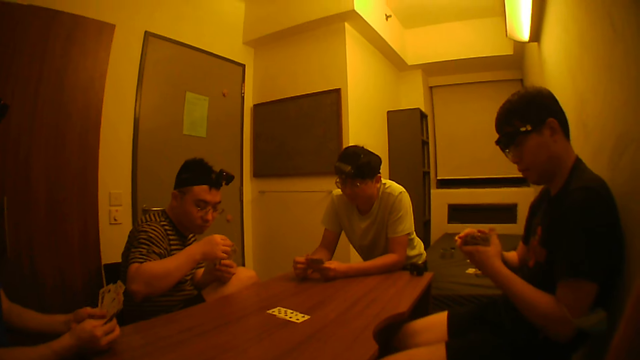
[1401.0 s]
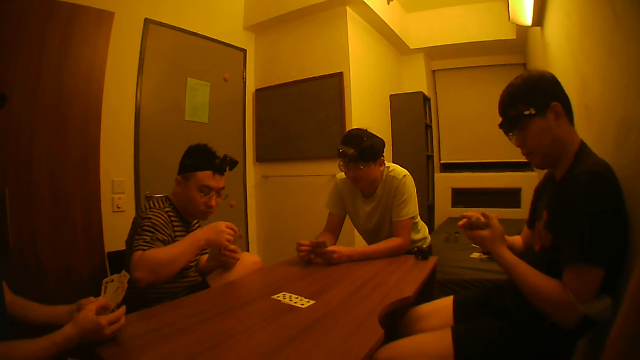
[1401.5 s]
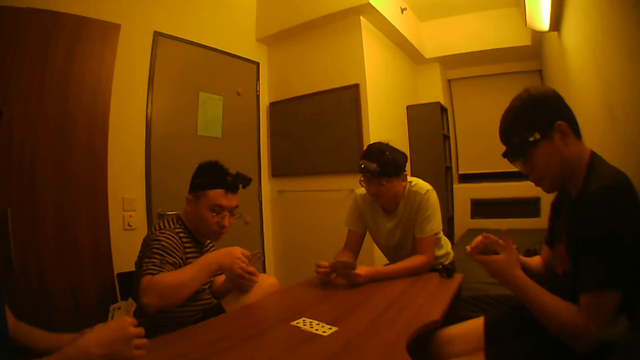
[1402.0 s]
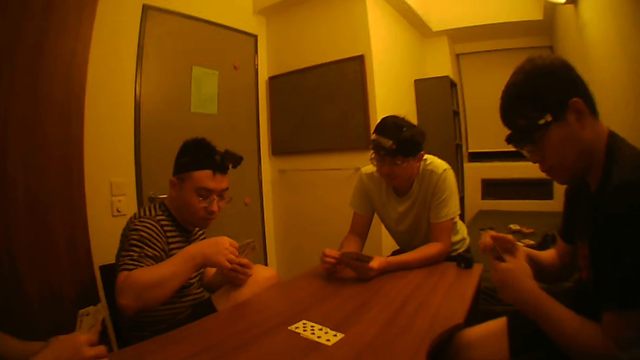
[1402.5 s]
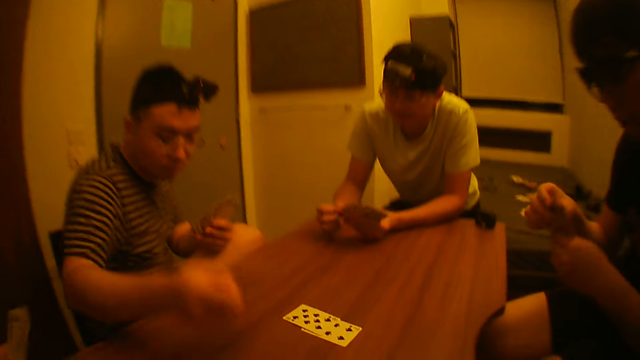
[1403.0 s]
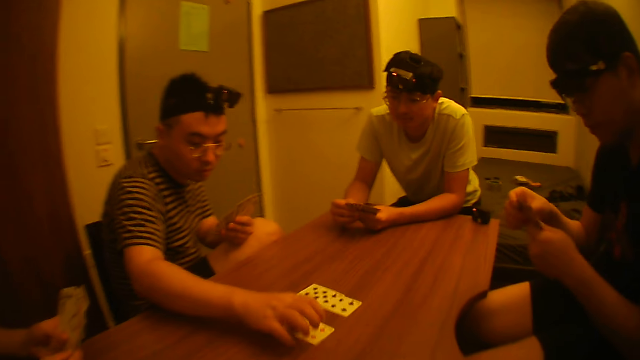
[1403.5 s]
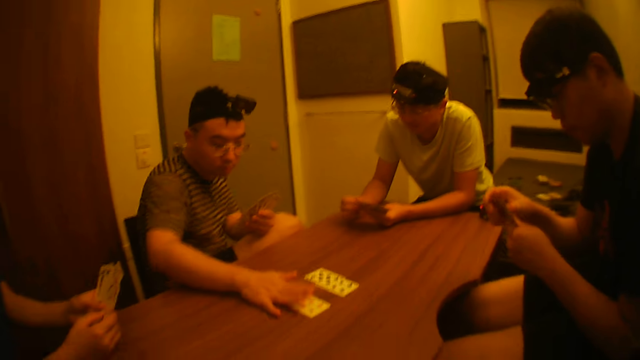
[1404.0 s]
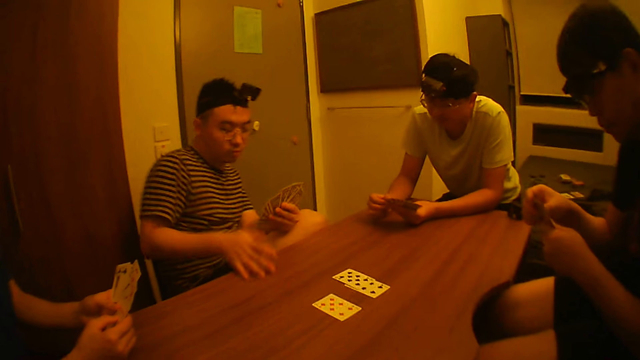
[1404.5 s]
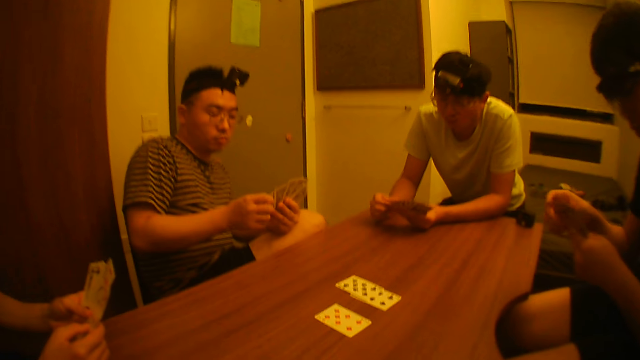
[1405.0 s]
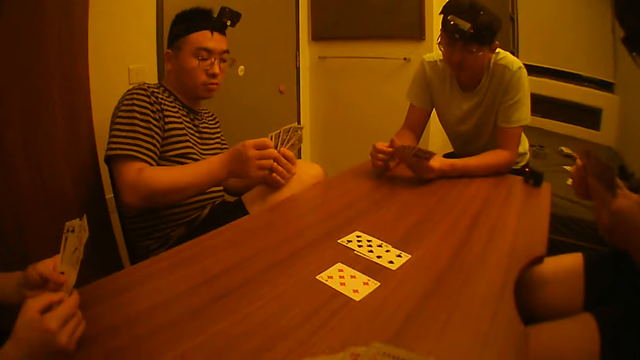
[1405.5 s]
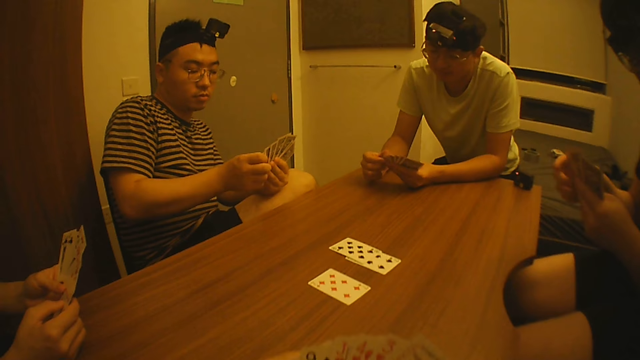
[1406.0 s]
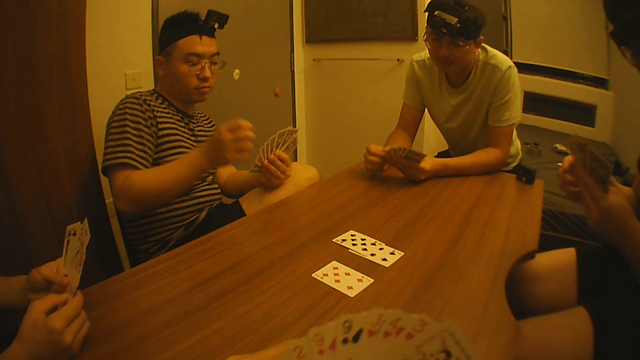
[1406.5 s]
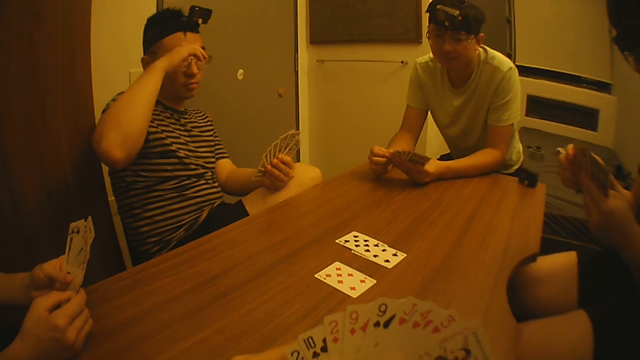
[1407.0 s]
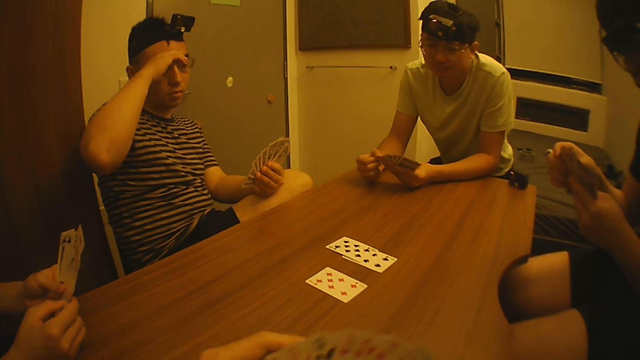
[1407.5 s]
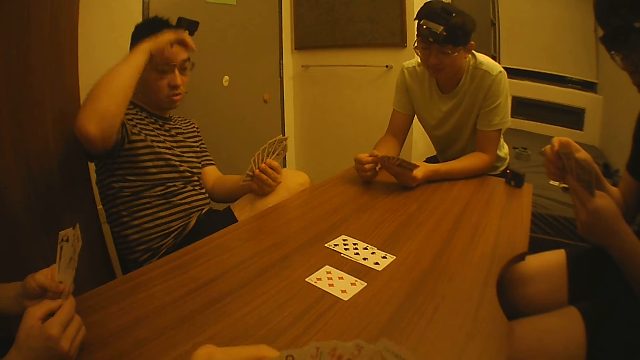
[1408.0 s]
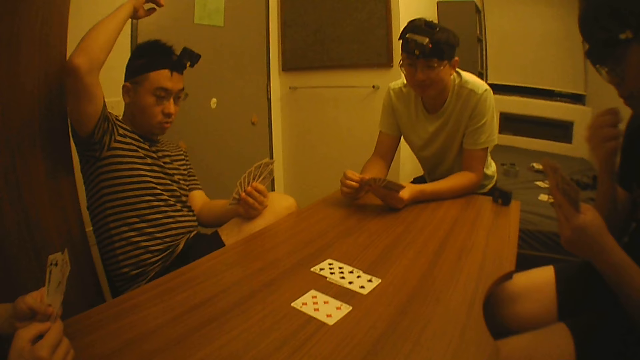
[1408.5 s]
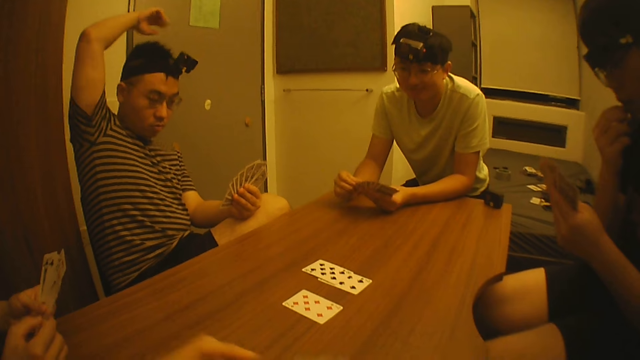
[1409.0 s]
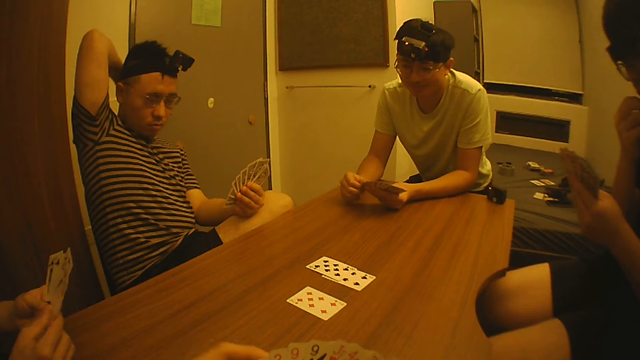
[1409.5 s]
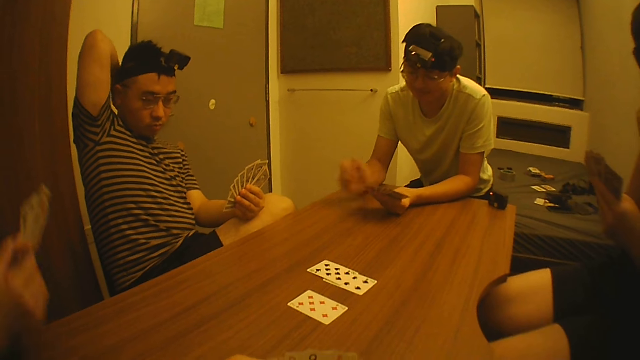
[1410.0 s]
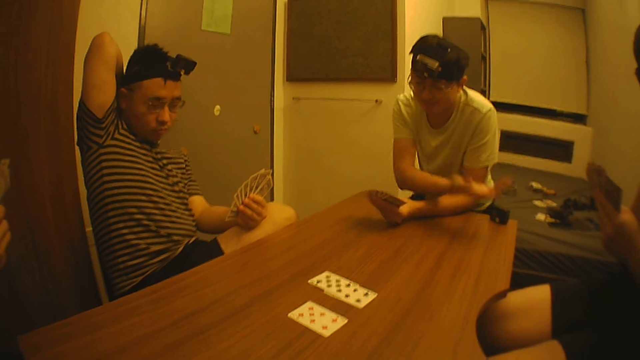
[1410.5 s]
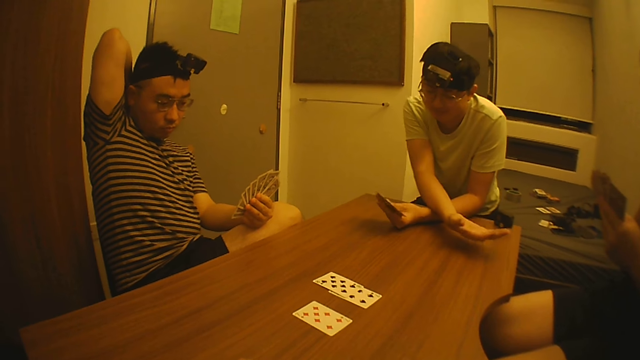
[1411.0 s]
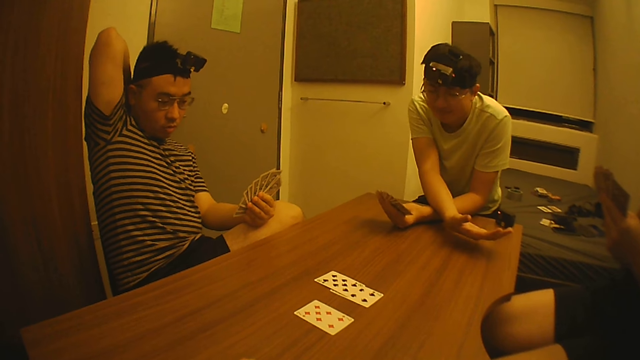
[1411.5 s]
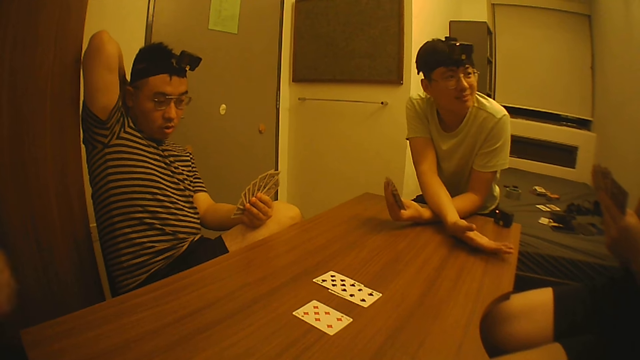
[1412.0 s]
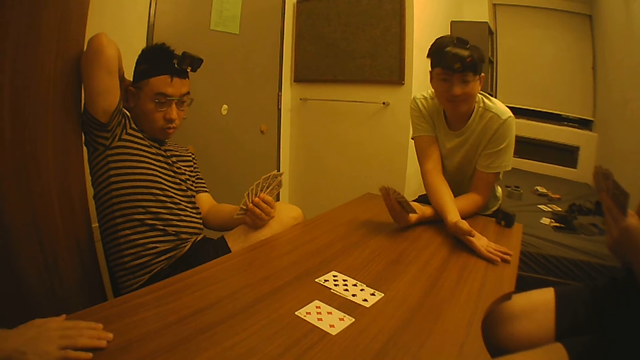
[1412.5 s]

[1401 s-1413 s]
A man picks a card from his left hand with his right hand. He places the card on the table with his right hand. He adjusts the cards in his left hand with his right hand. He adjusts a pair of glasses on his face with his right hand. He raises his hand slightly, and places his right hand at the back of his head. Another man stretches his right hand towards a third man.

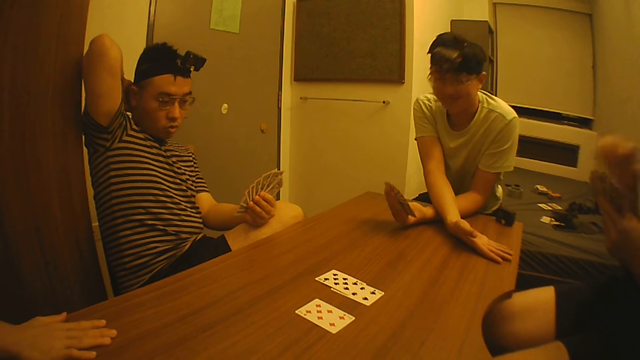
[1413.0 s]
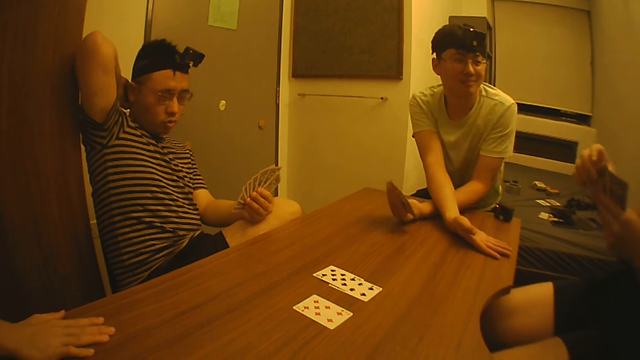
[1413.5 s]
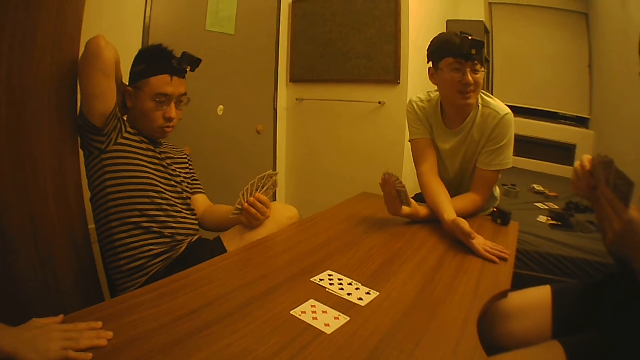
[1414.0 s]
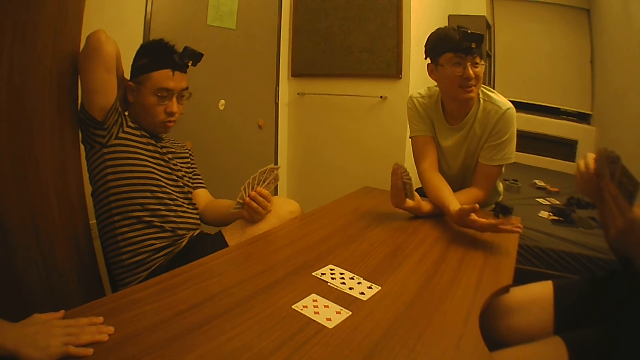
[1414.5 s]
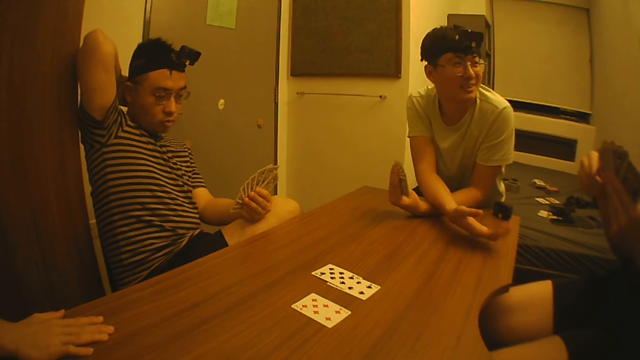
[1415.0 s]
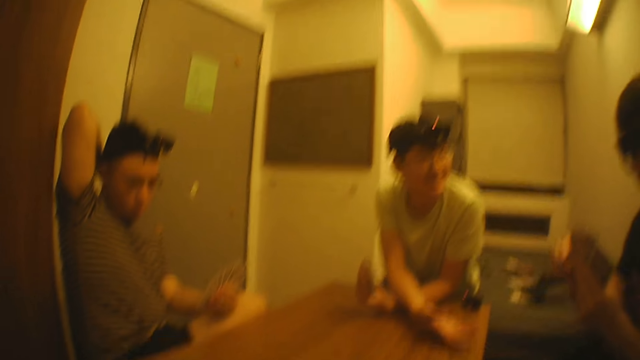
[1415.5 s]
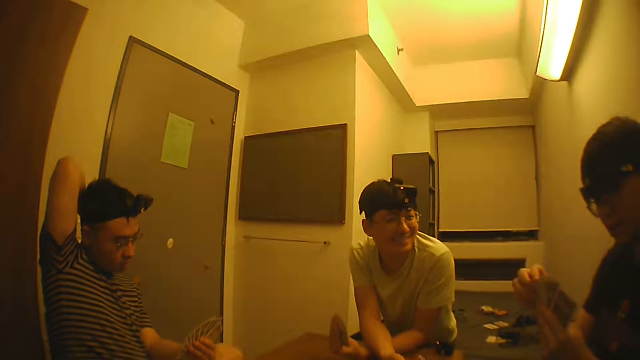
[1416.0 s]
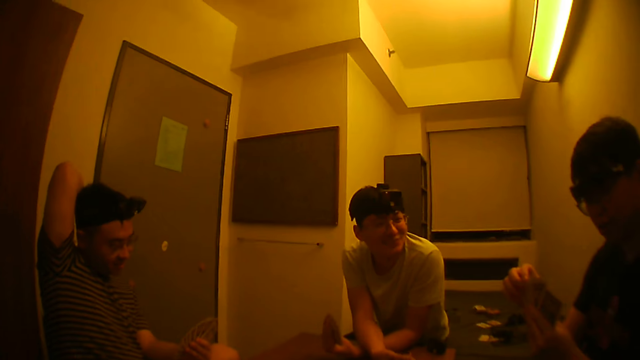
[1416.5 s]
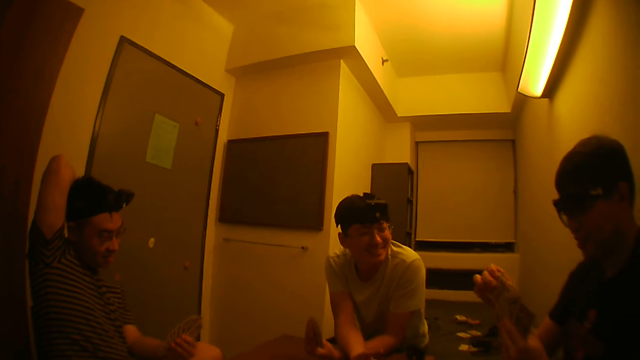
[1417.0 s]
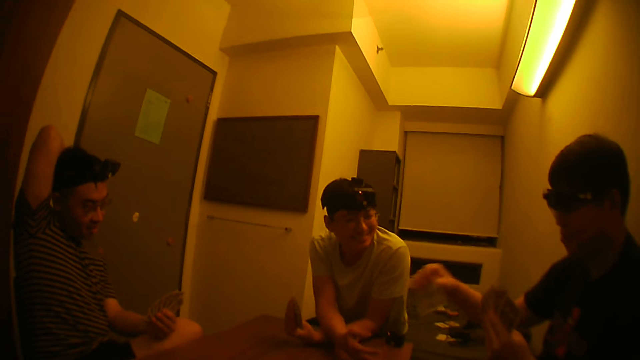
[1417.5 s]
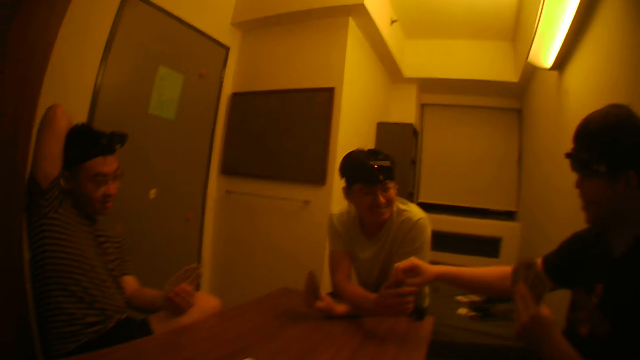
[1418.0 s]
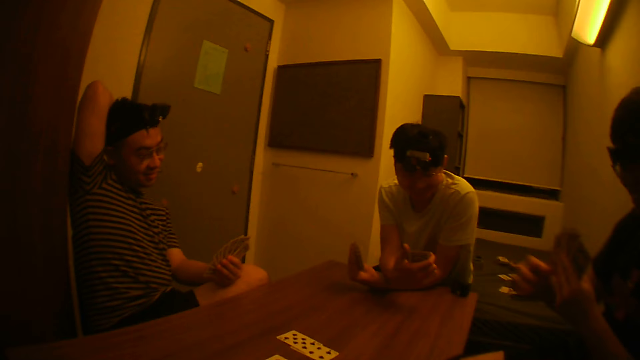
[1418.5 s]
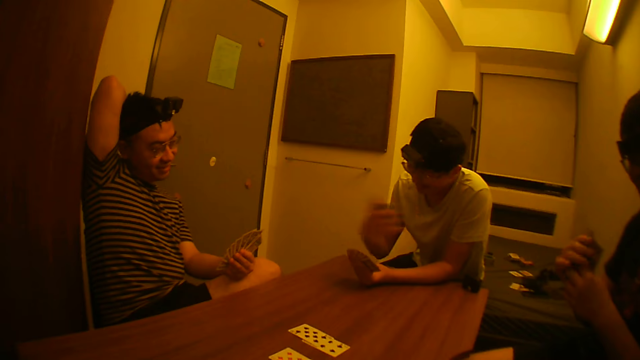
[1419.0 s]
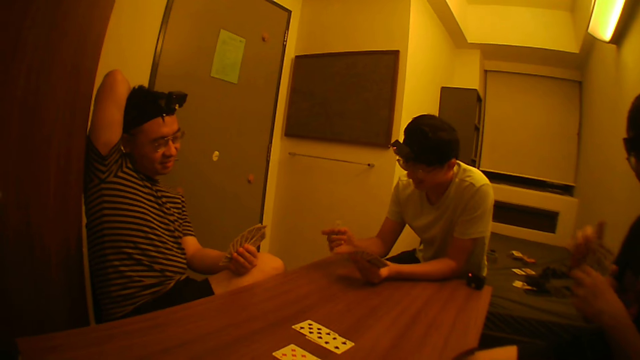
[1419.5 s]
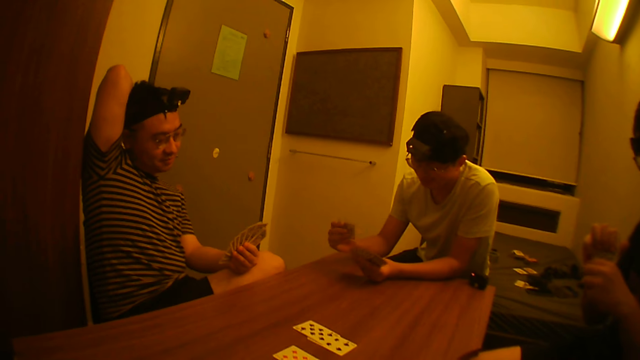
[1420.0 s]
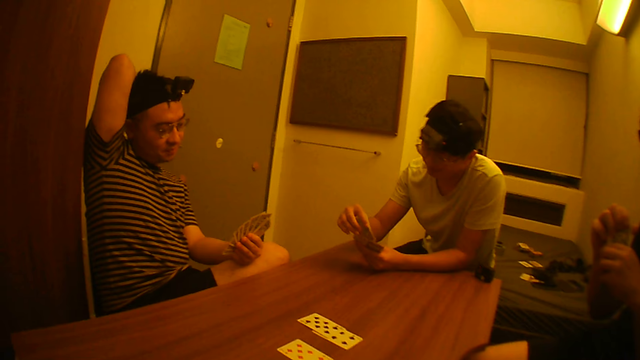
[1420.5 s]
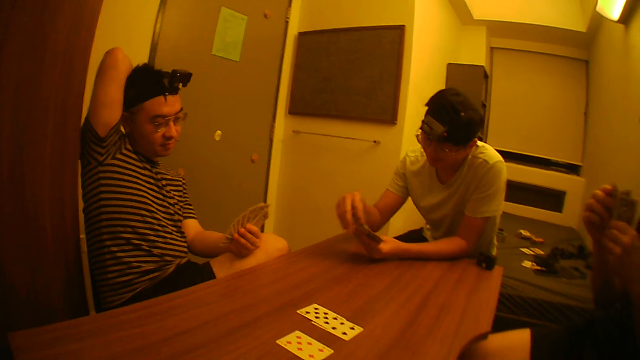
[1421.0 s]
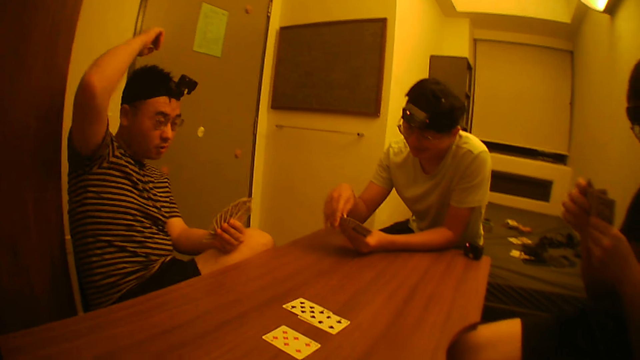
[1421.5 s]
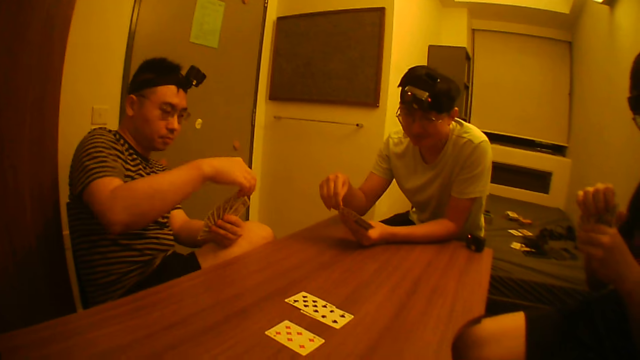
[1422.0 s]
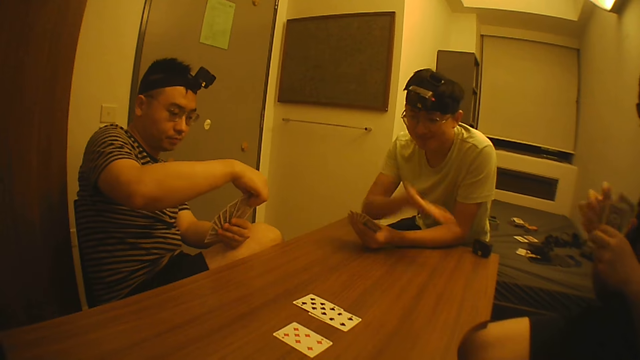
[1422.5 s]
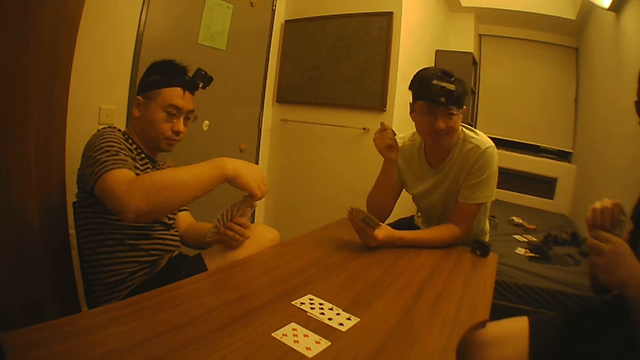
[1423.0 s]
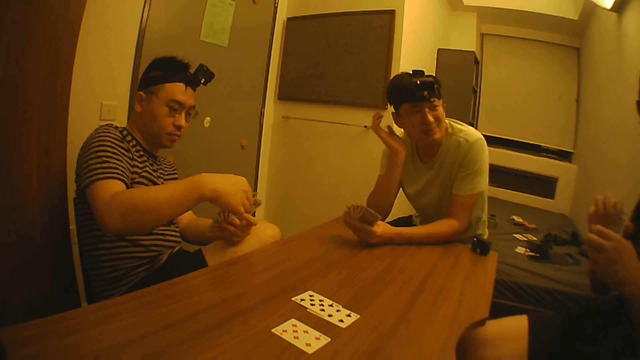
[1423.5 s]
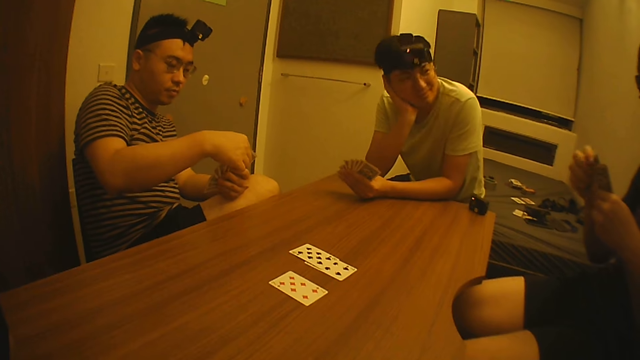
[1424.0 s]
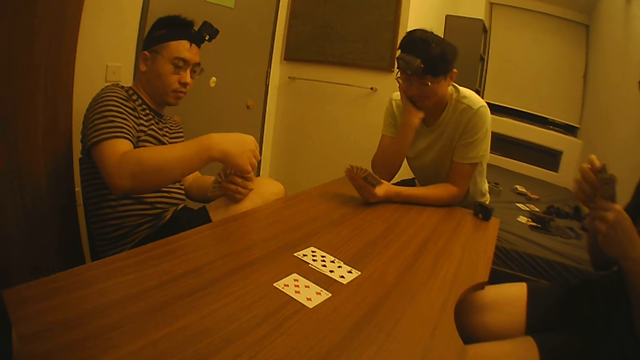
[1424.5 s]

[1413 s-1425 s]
A man touches the cards in his left hand with his right hand. Another man converses with the first man. The first man picks a card from his left hand with his right hand, and passes the card to the other man with his right hand. The other man looks at the card. The first man adjusts the cards in his left hand with both hands. The other man places the card with the cards in his left hand with his right hand. A third man holds his cards with both hands. The second man stretches his right hand towards the first man. The third man adjusts the cards in his left hand with his right hand. The second man holds his jaw.
